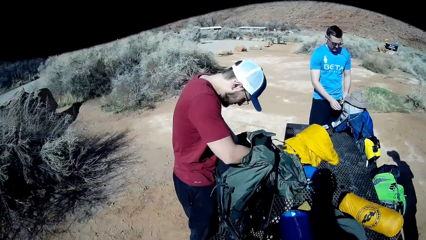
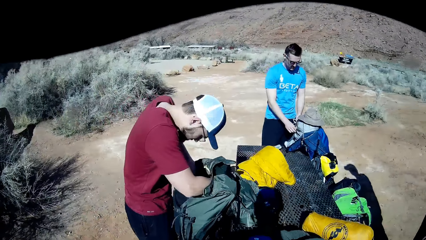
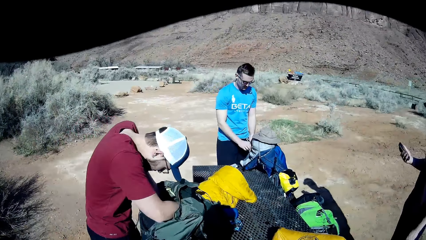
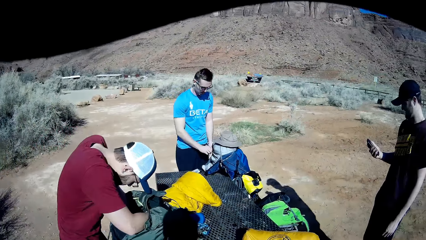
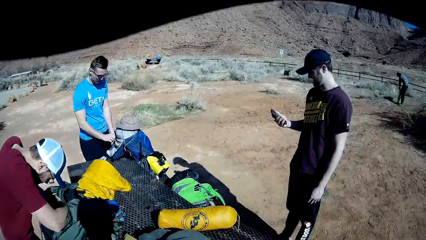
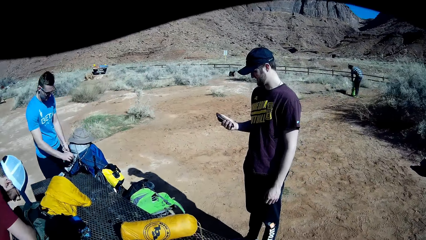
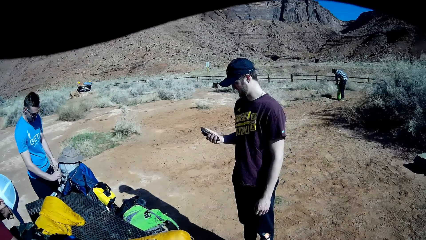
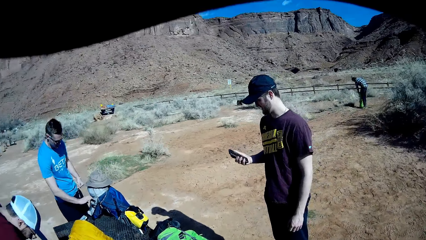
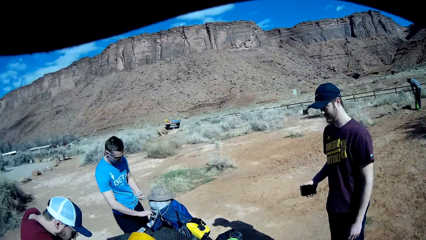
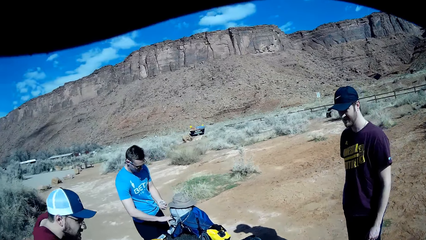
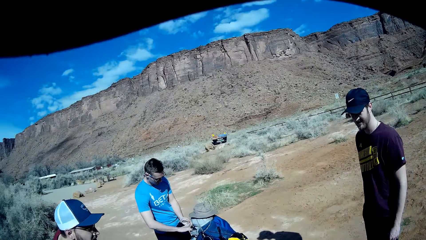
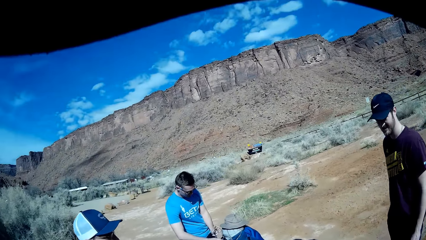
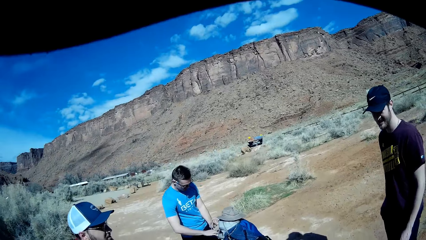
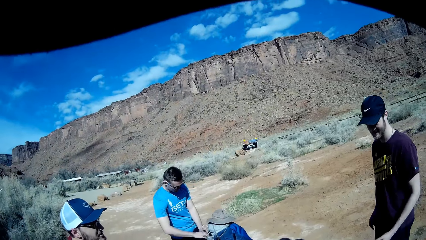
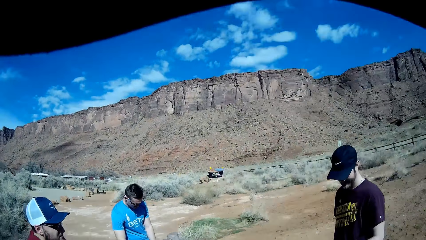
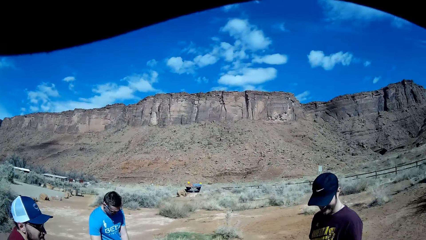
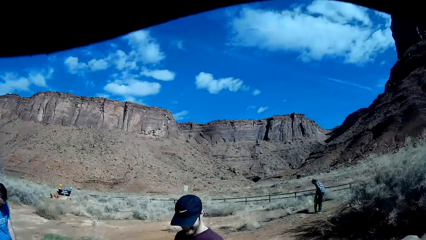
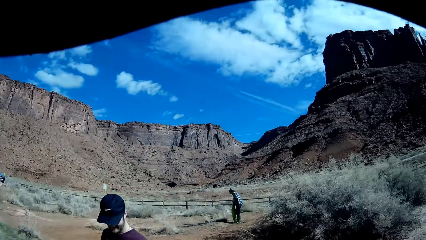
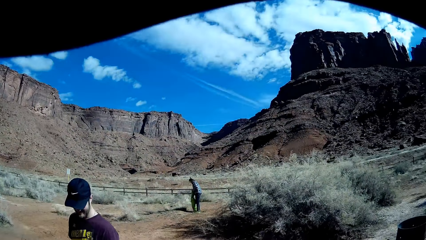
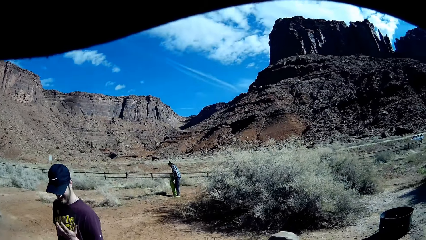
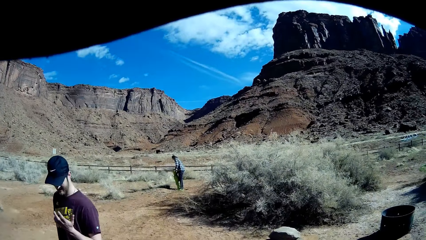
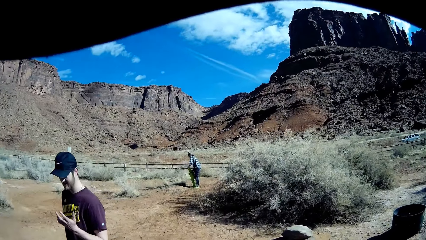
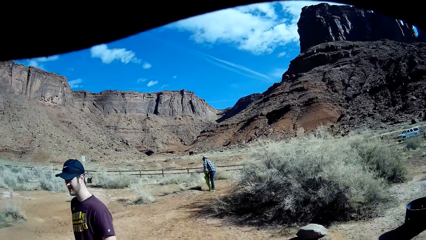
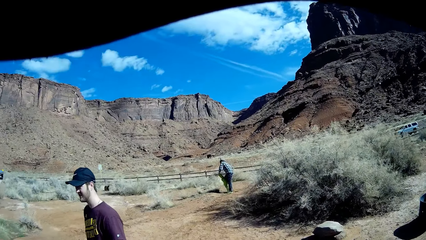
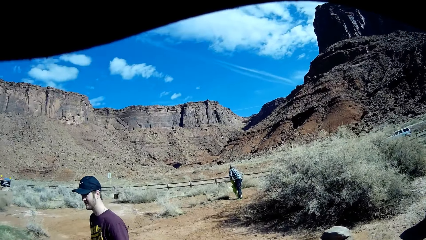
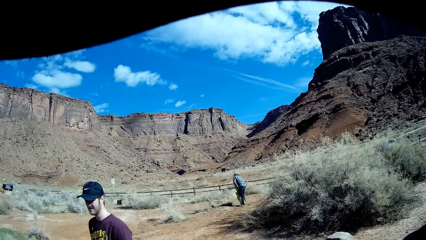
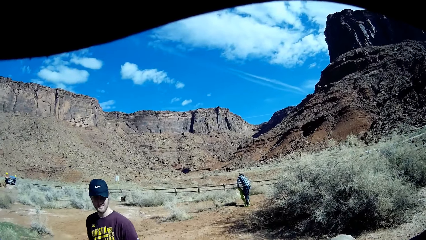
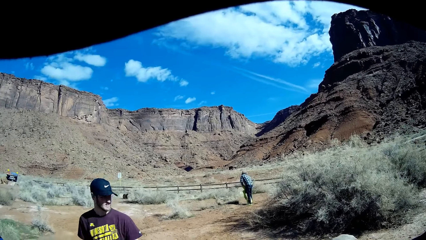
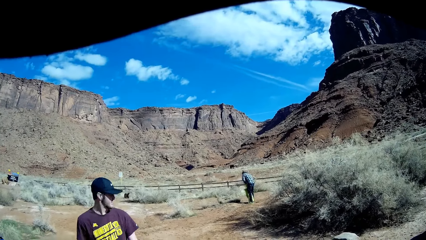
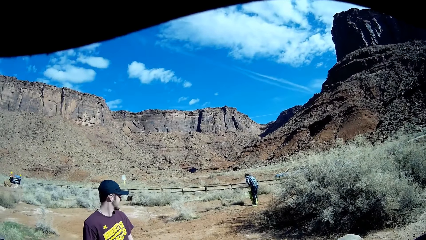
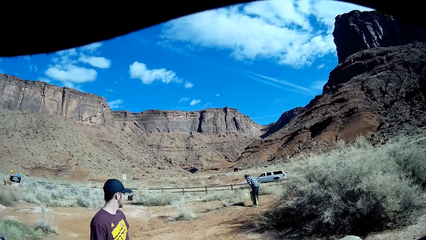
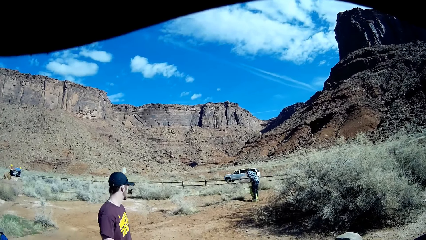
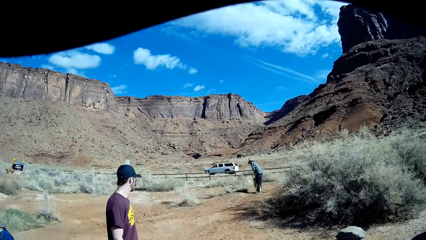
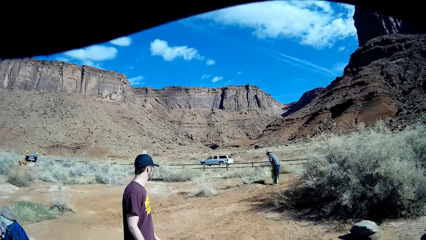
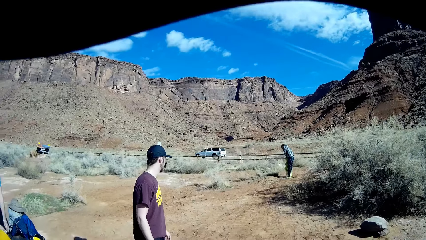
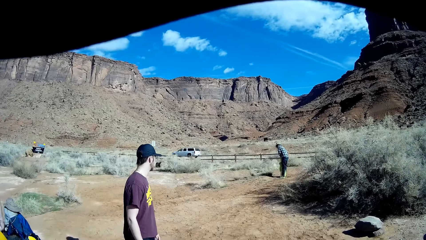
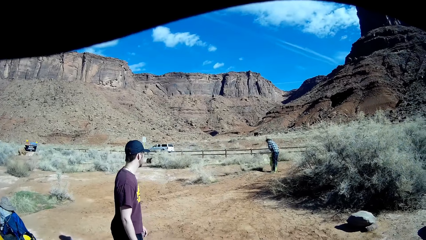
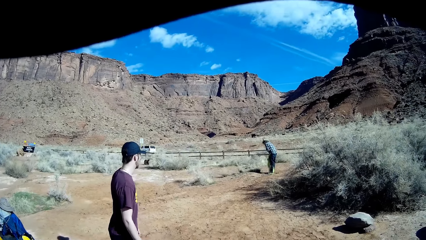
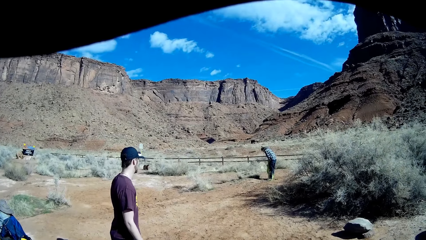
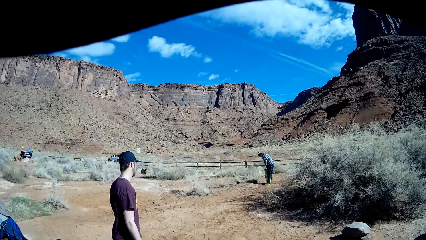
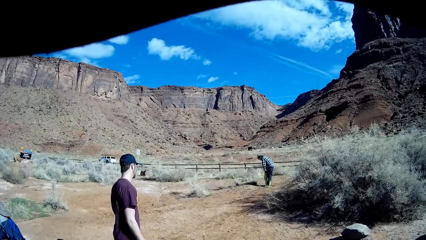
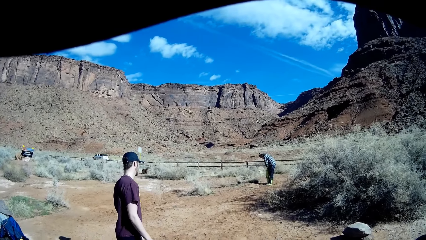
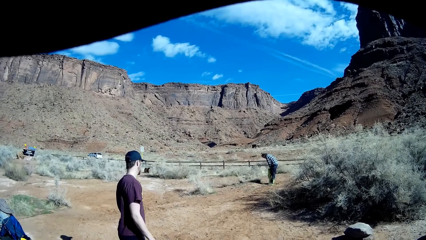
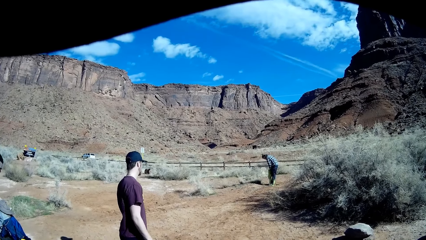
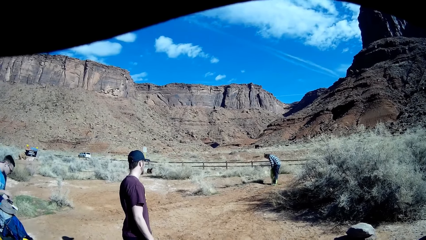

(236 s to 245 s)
A man looks for something in a bag, and puts both hands in the backpack. Another man looks at his phone and drops his phone in his pocket. A third man knots ropes with both hands. A fourth man wraps the shade canopy with both hands. The camera wearer turns around. The second man walks away.

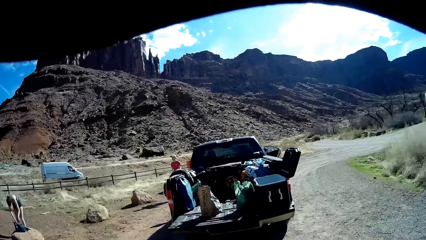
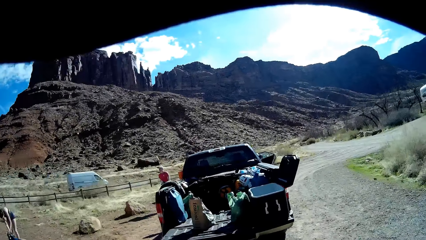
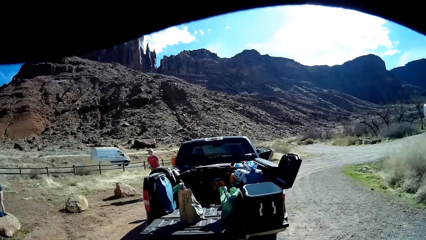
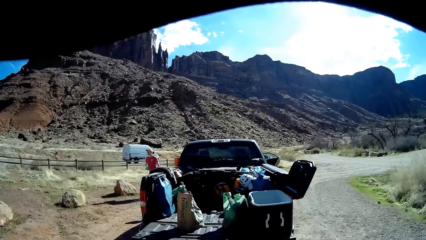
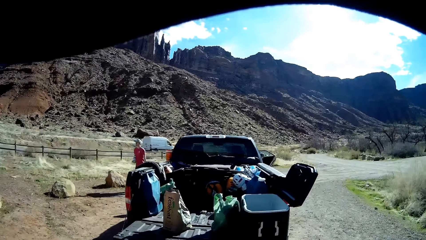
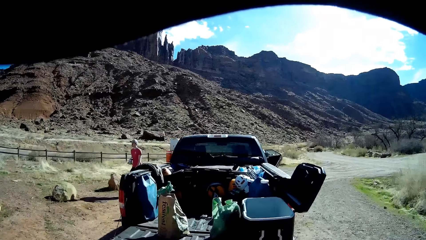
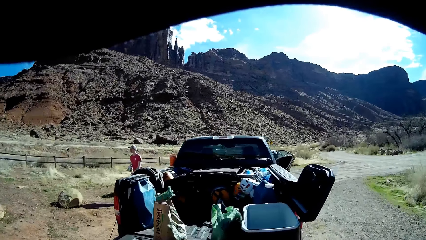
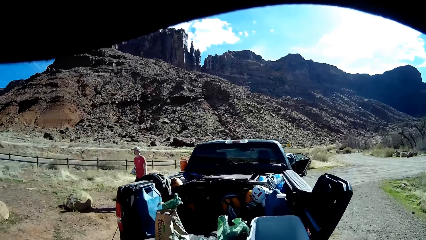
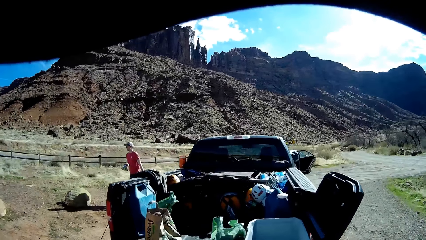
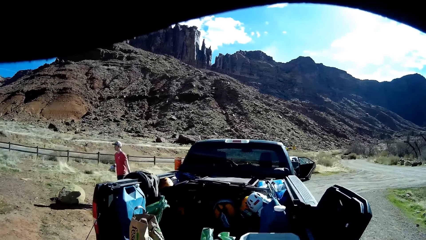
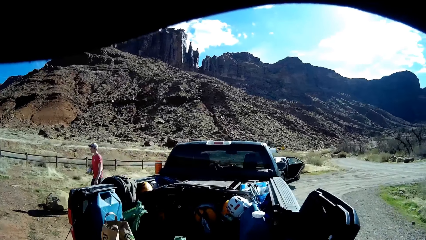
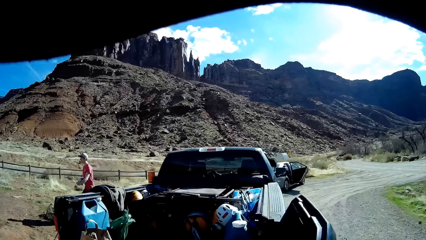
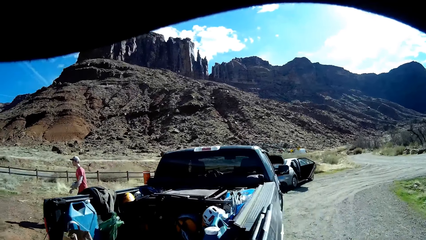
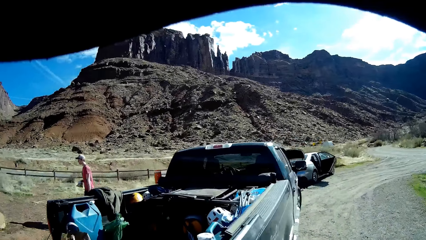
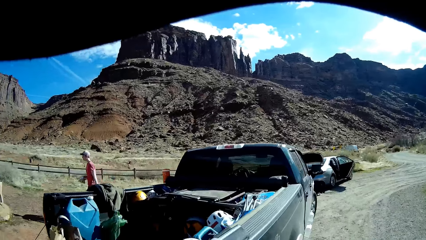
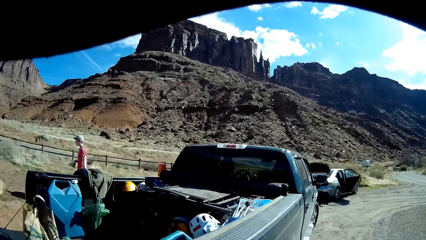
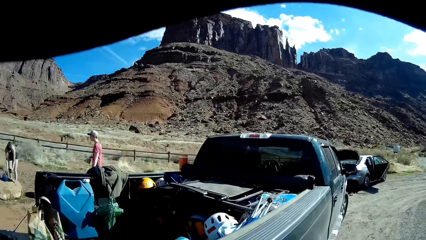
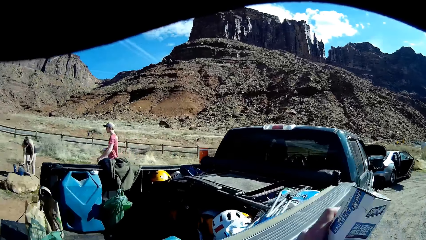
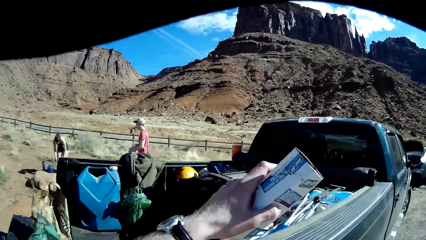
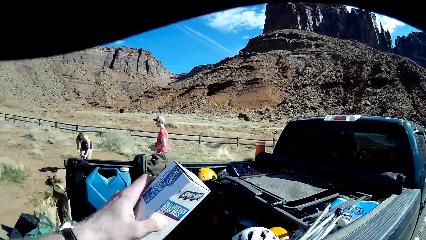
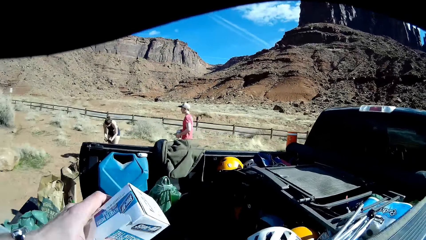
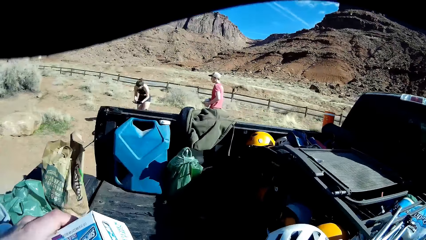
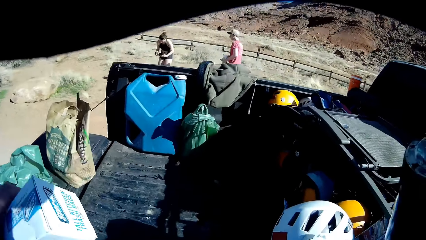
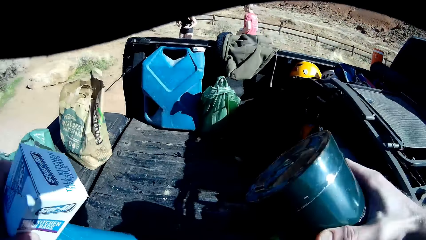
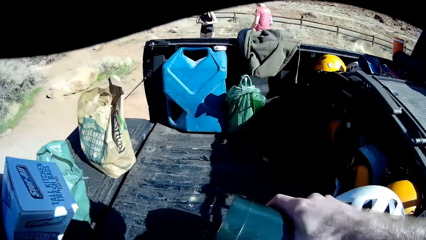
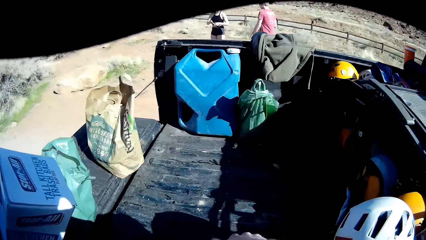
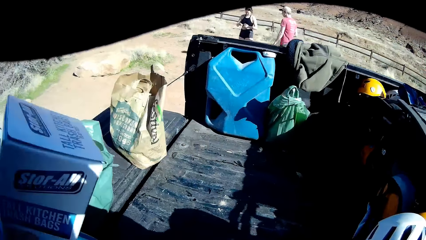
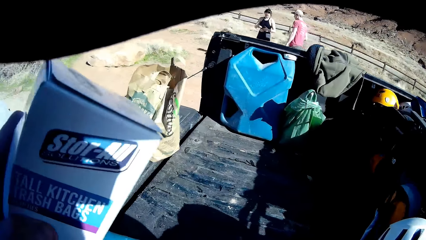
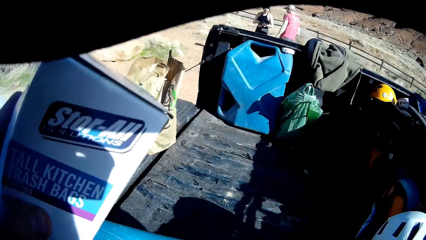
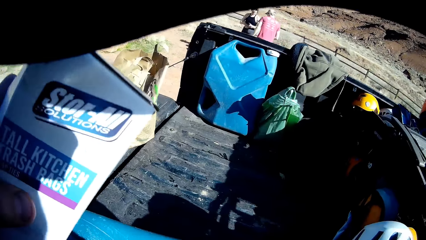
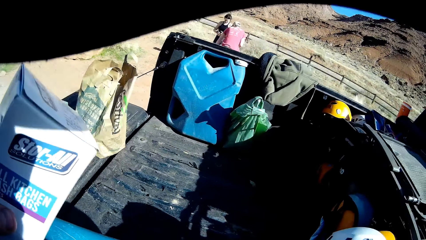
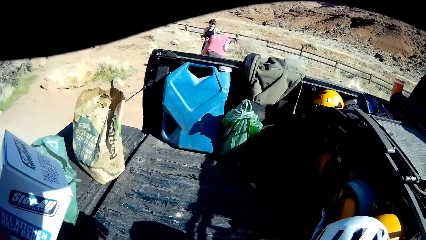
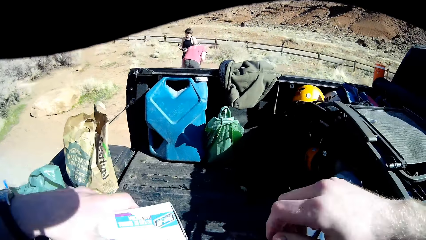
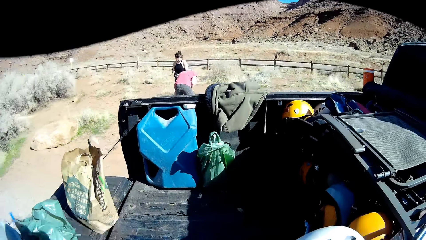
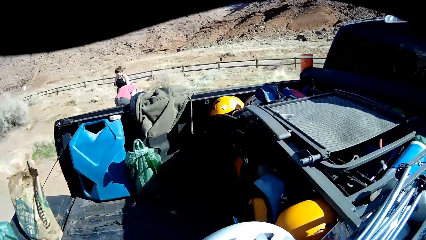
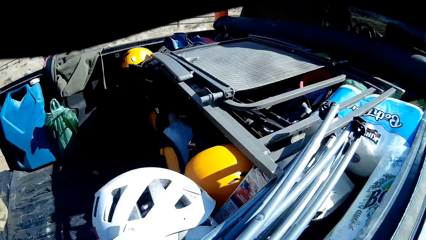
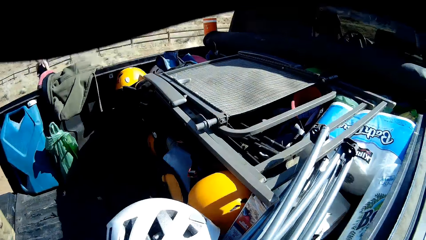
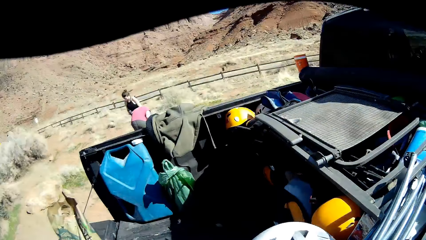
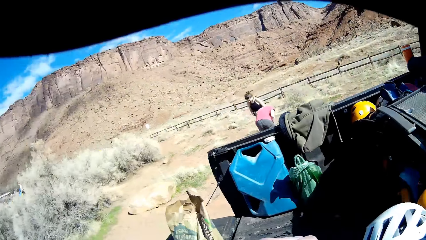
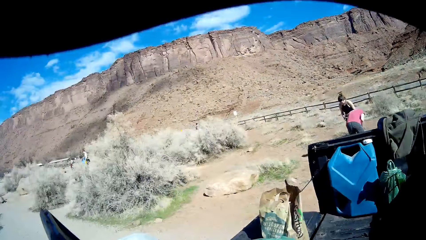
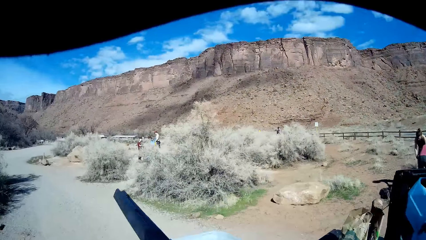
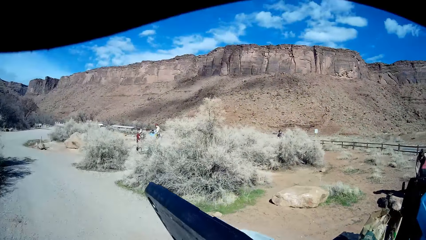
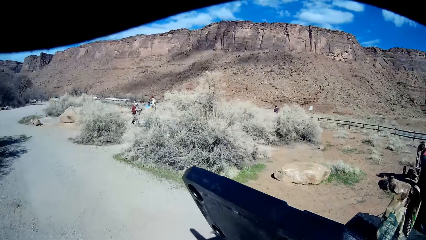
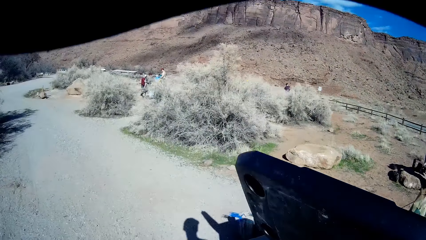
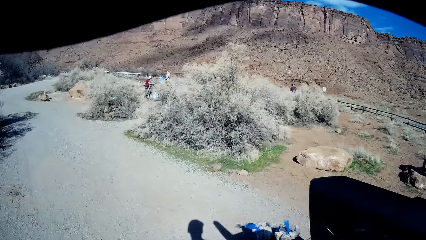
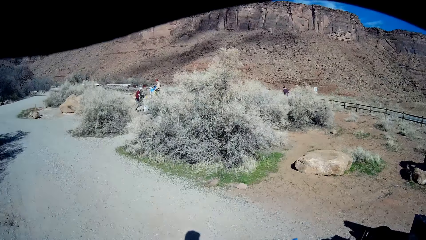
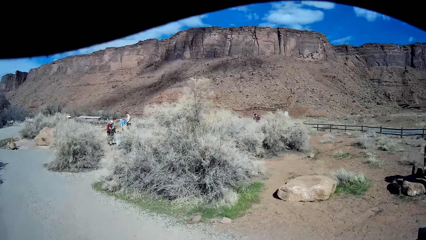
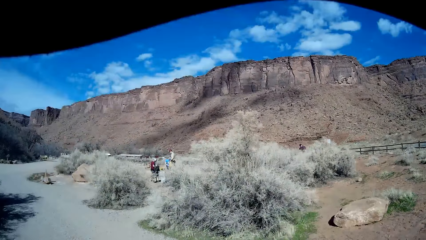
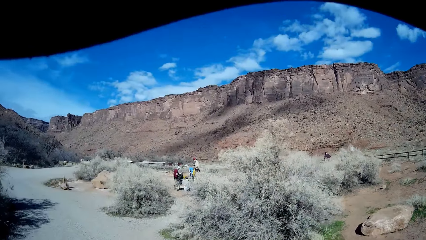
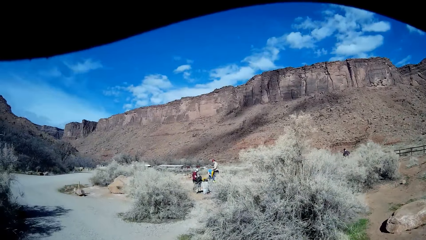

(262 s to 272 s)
A man walks towards a woman. The camera wearer drops a cup and a carton in the trunk of the black pickup truck with both hands. They pick something. They turn around the field.
